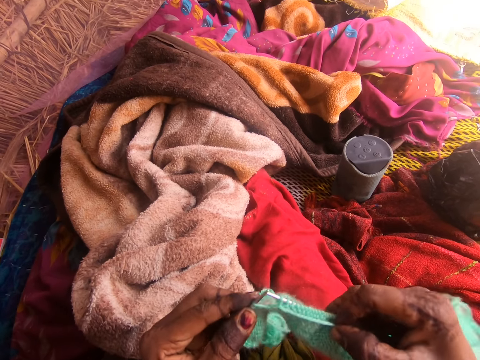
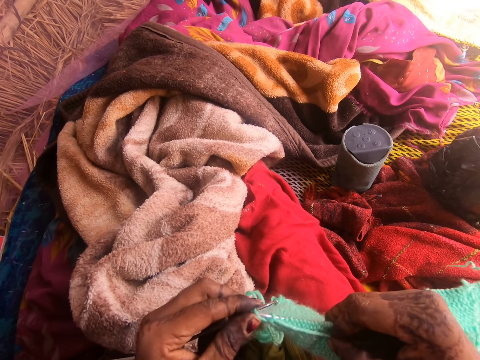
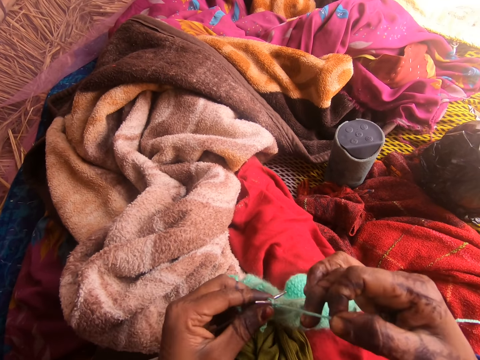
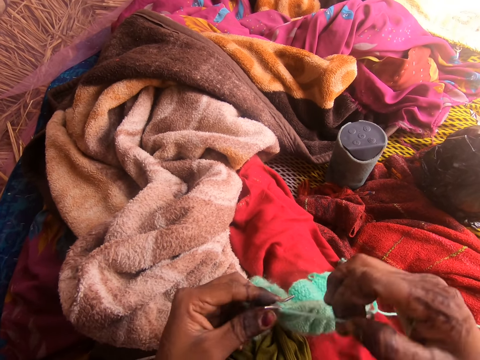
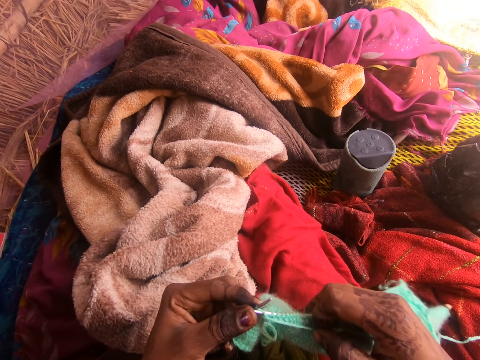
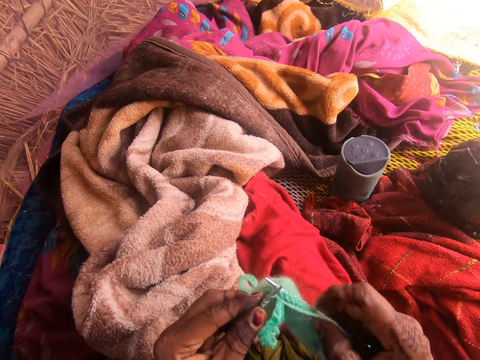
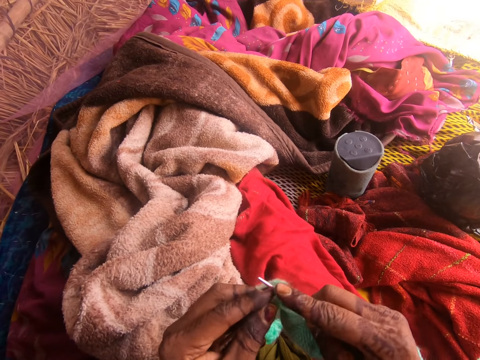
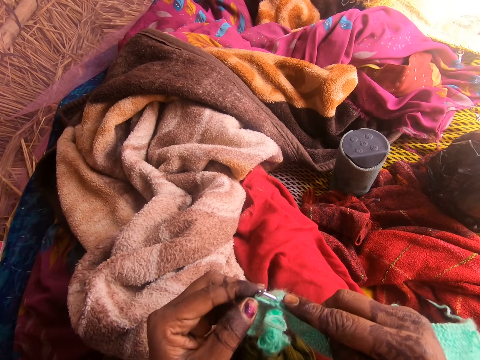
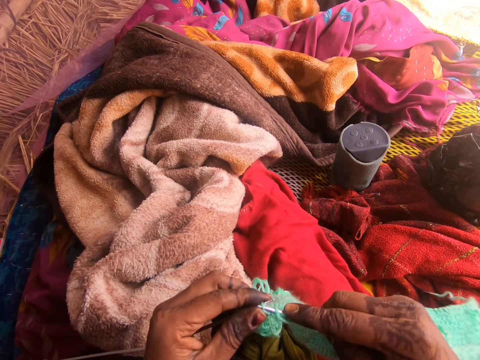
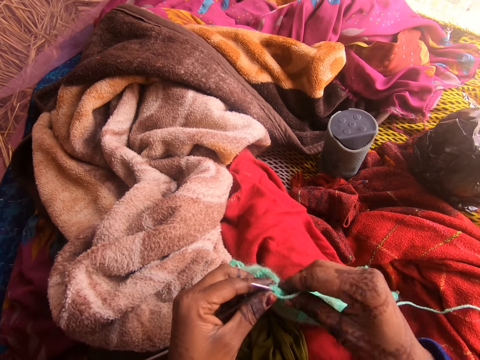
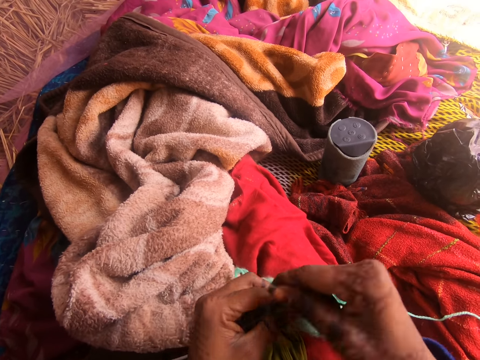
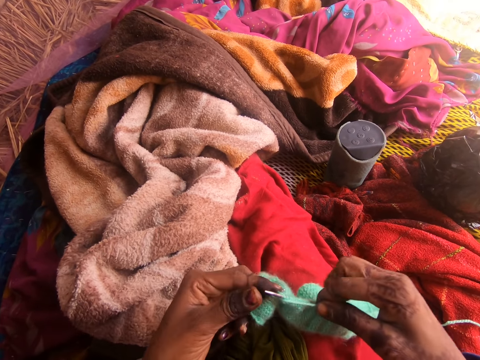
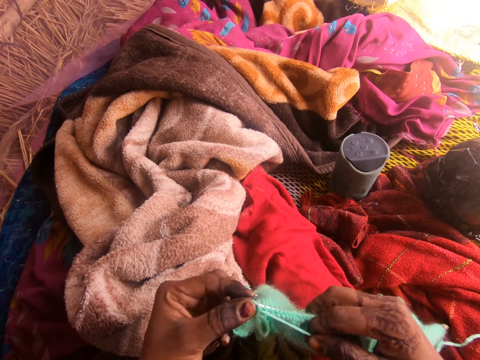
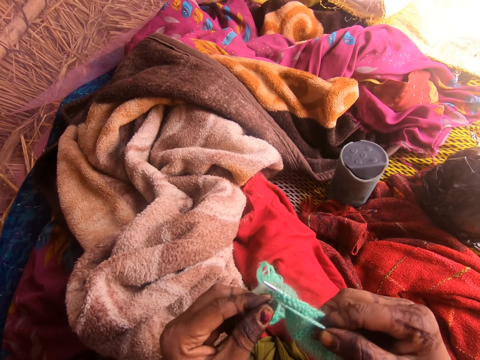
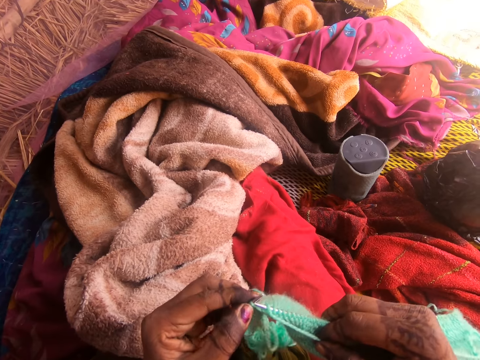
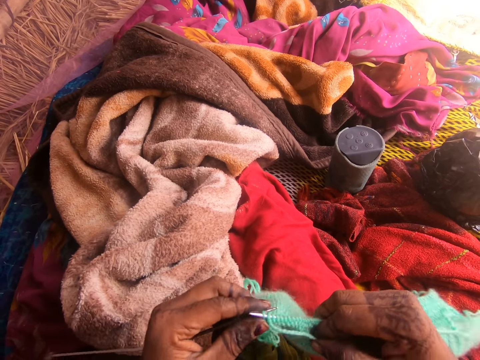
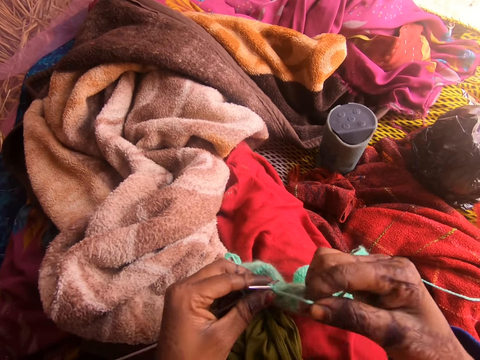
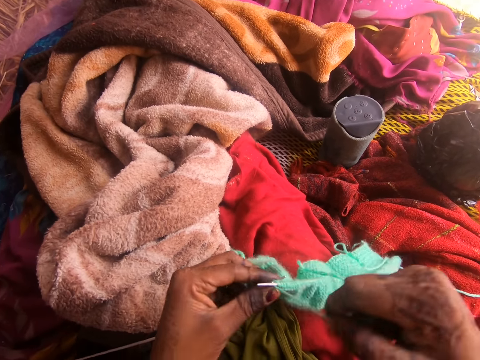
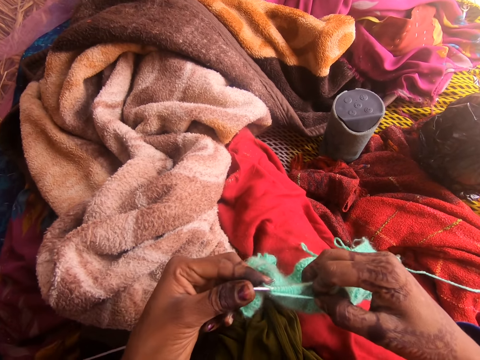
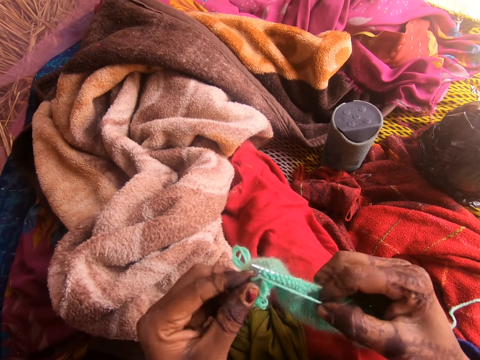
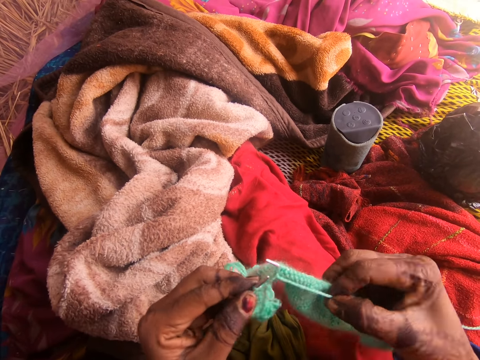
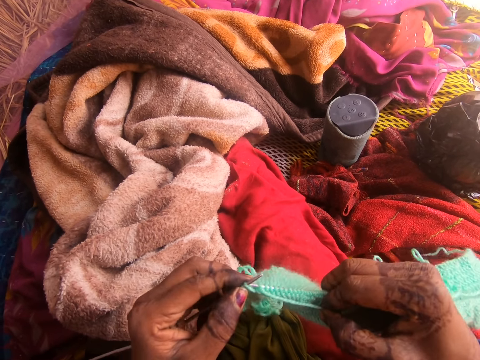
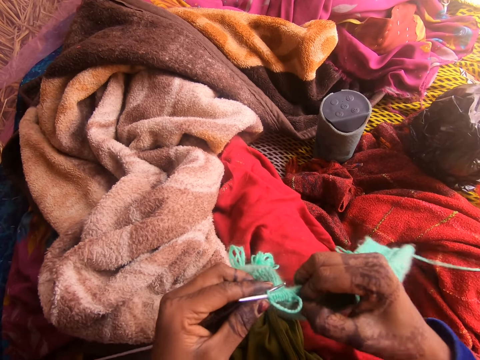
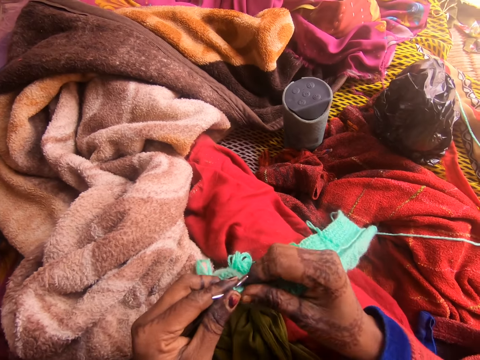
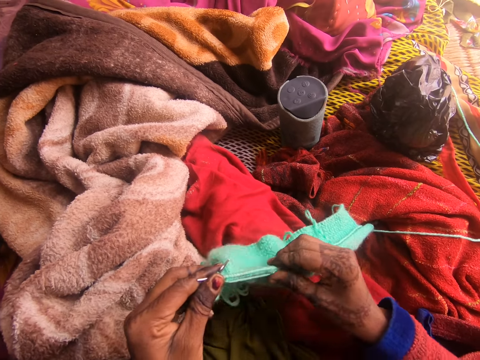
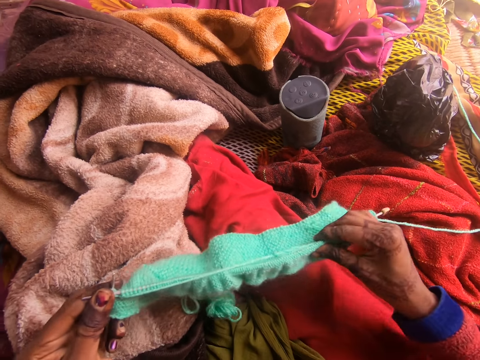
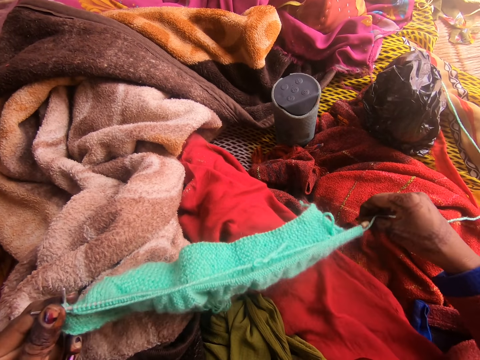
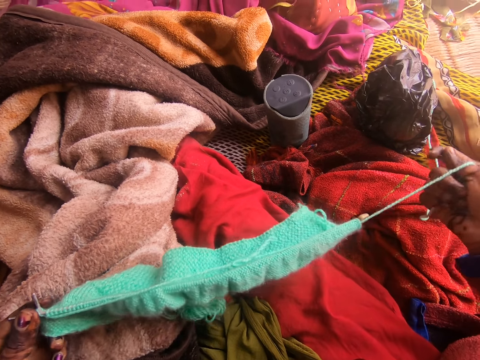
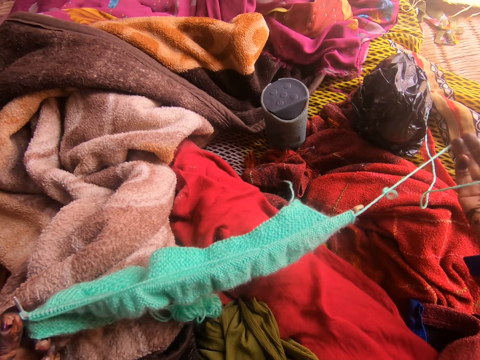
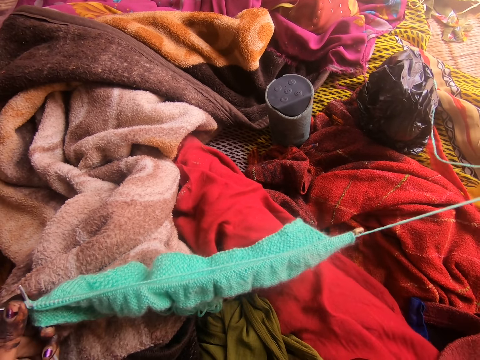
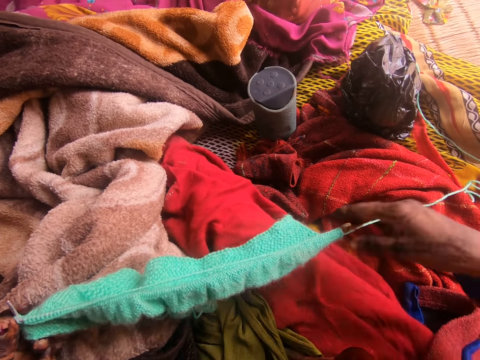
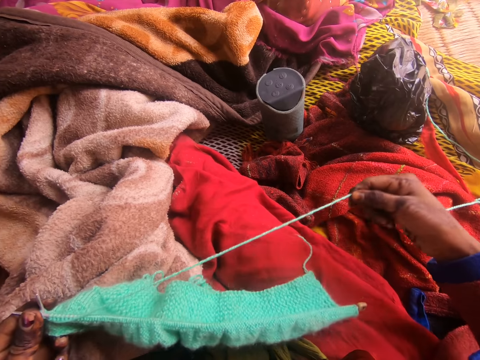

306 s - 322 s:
The camera wearer adjusts the fabric. They stretch thread.

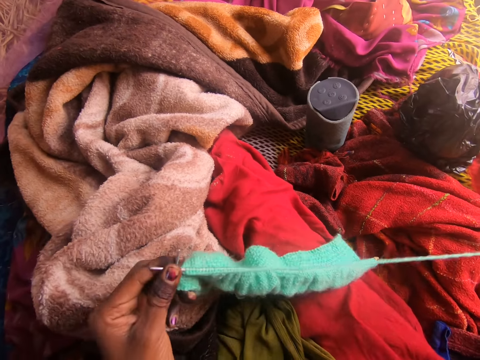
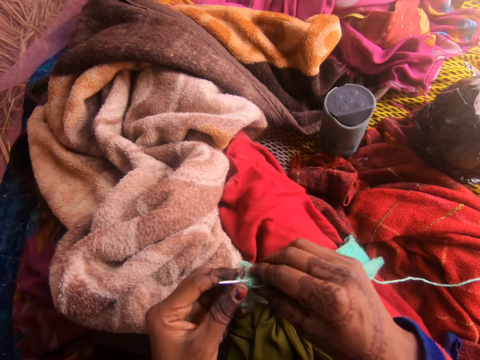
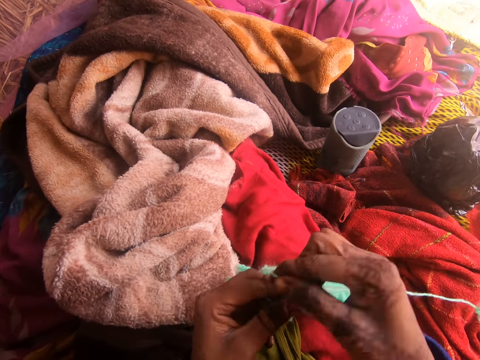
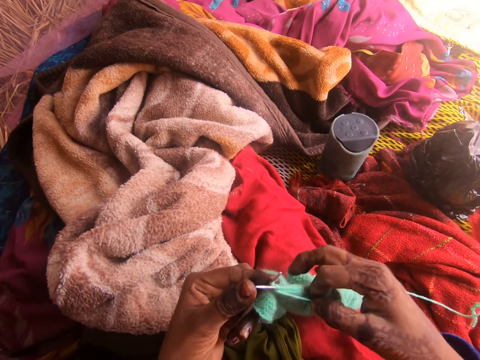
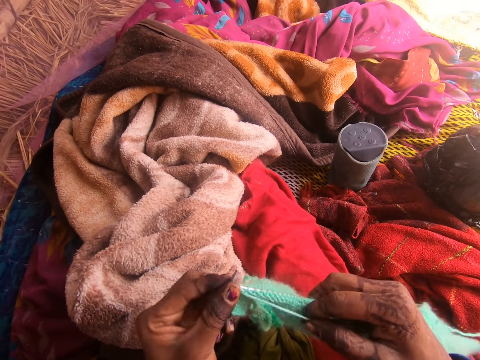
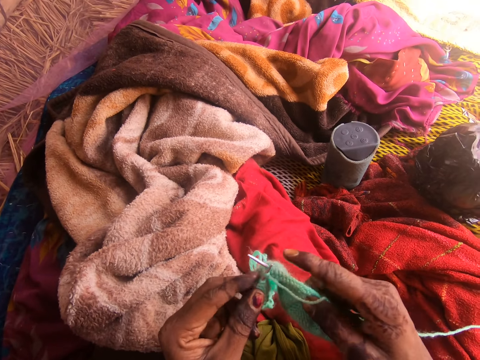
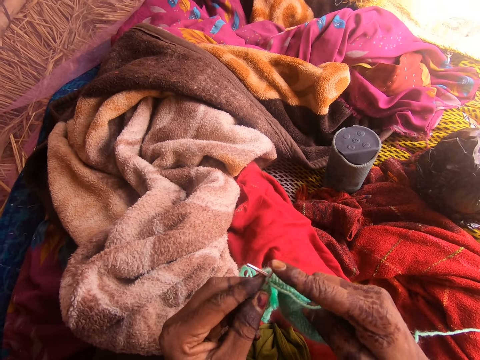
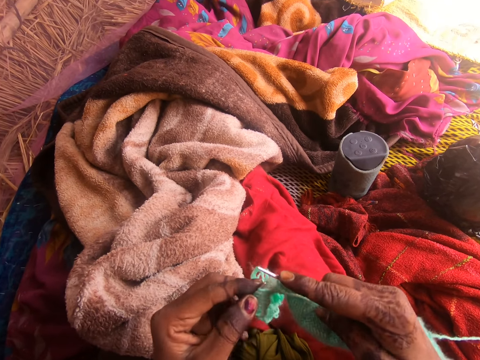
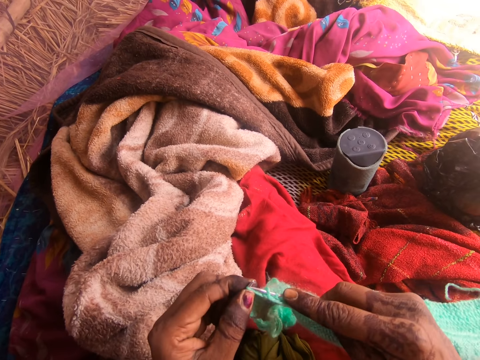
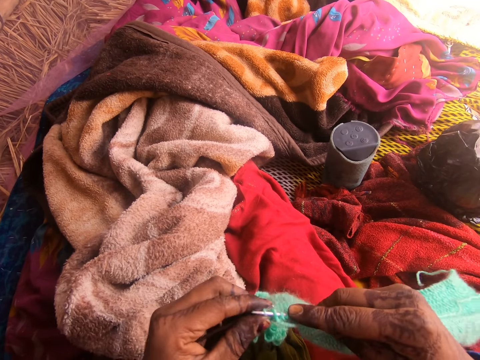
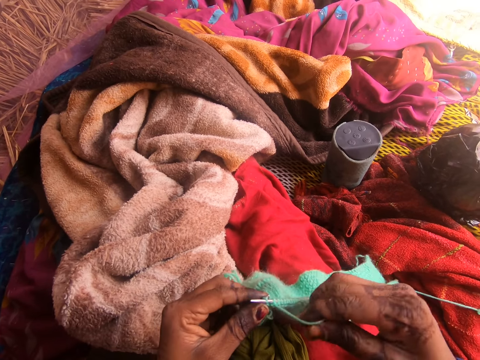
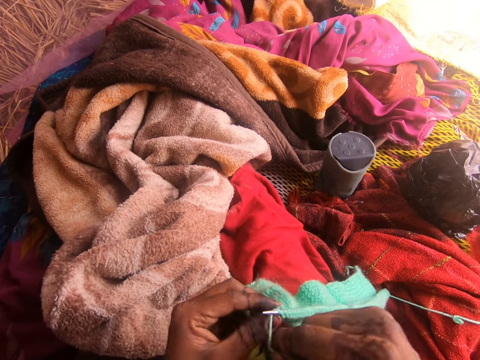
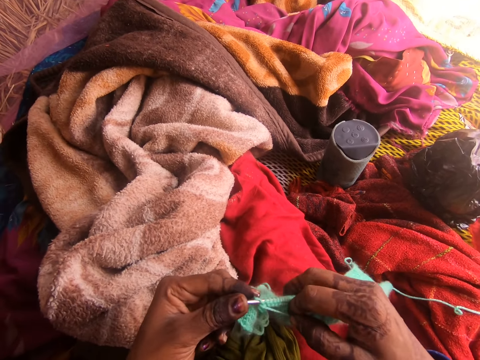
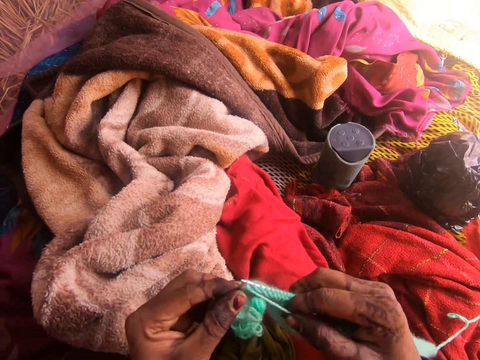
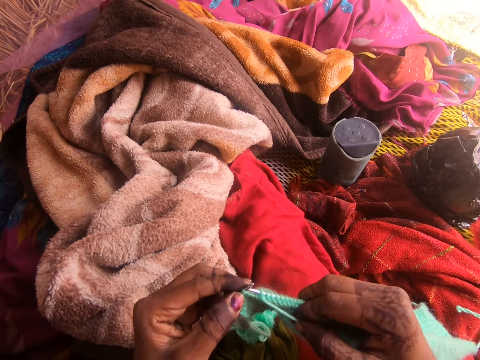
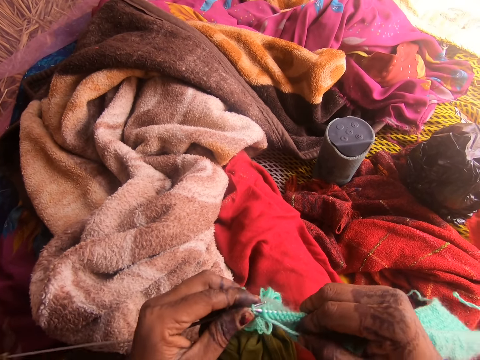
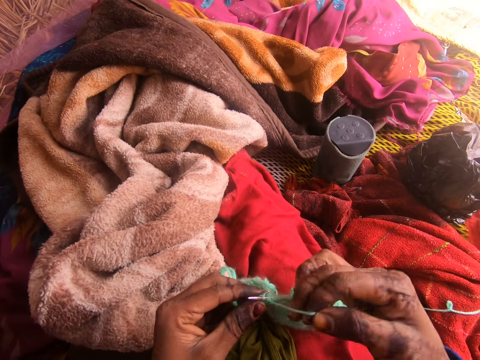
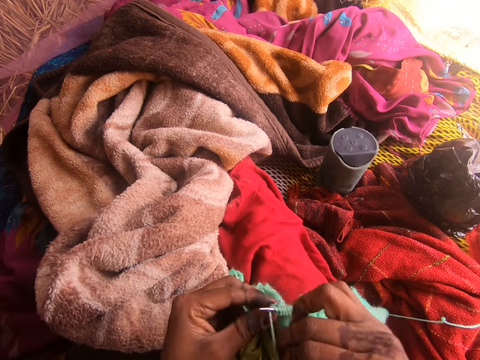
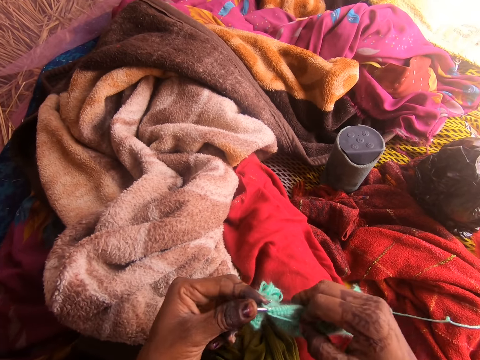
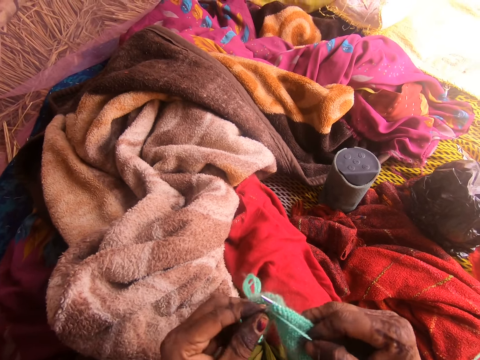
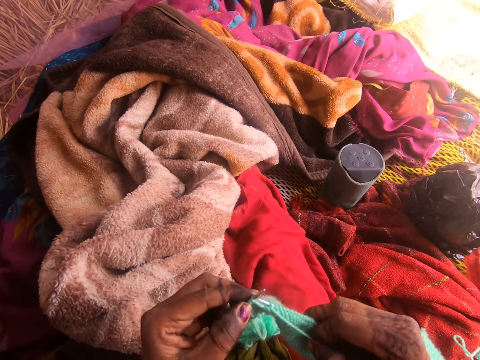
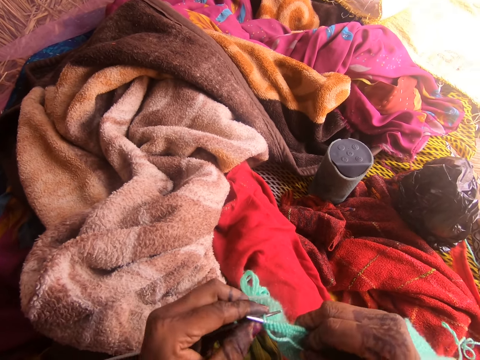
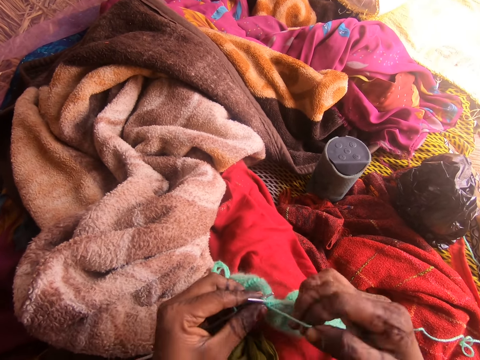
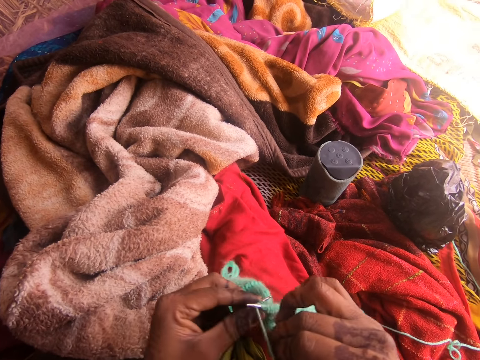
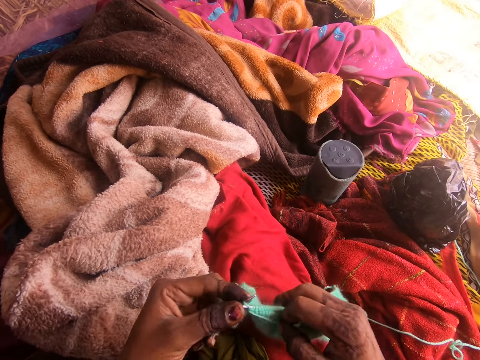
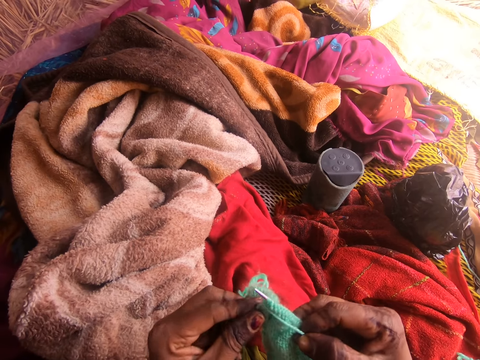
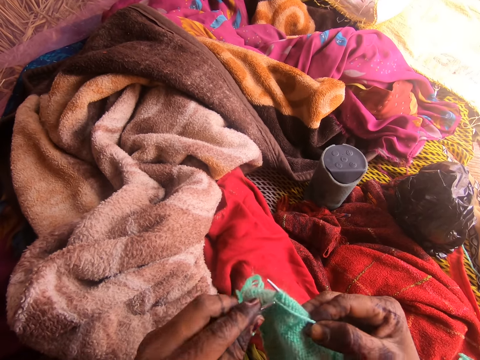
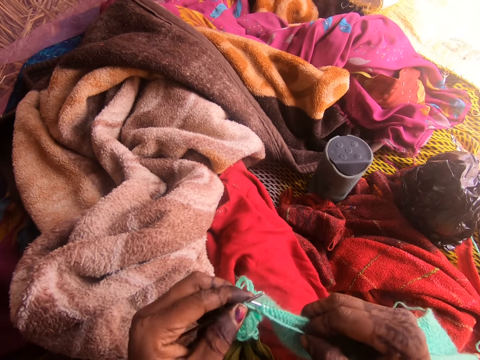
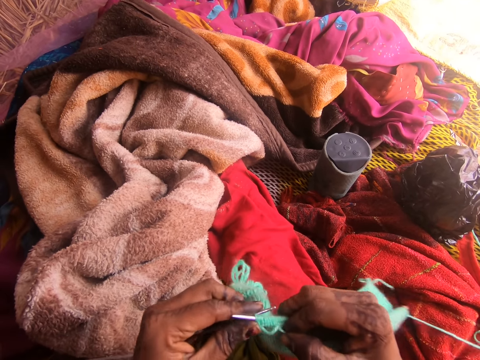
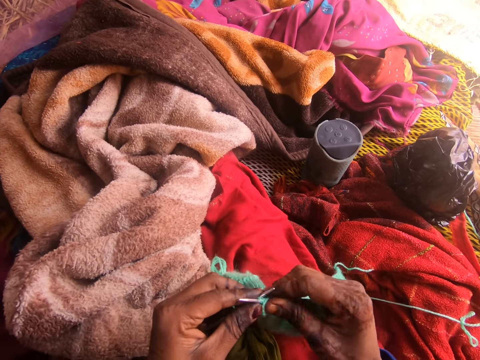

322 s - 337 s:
The camera wearer knits a fabric.
